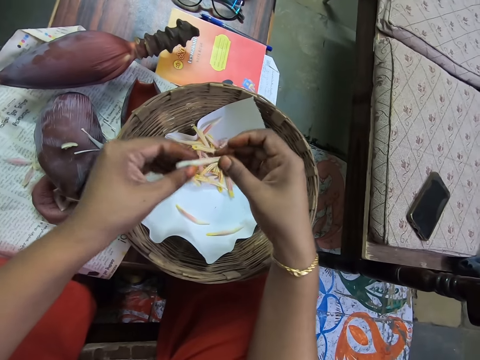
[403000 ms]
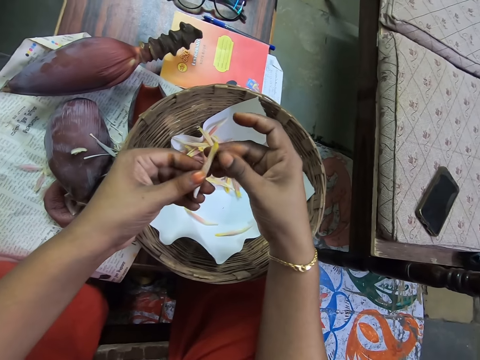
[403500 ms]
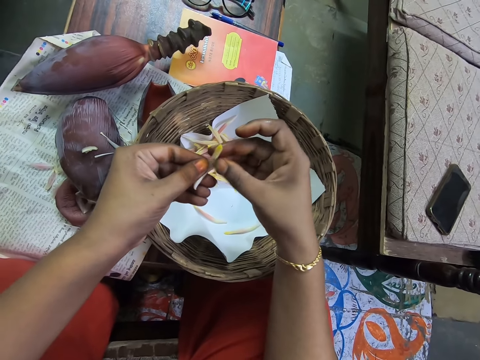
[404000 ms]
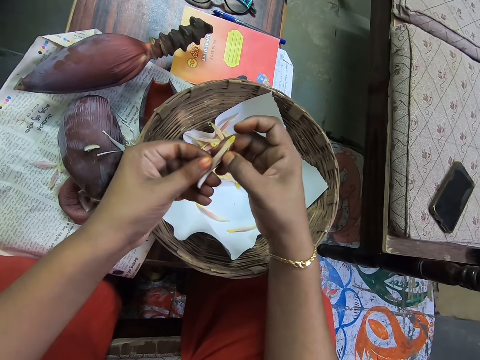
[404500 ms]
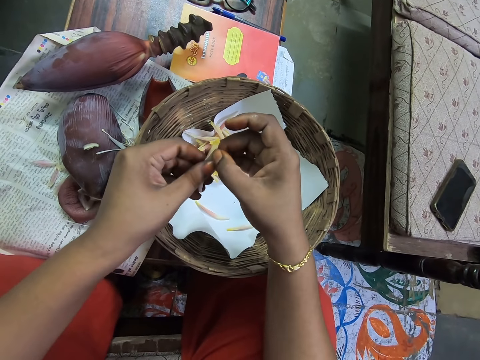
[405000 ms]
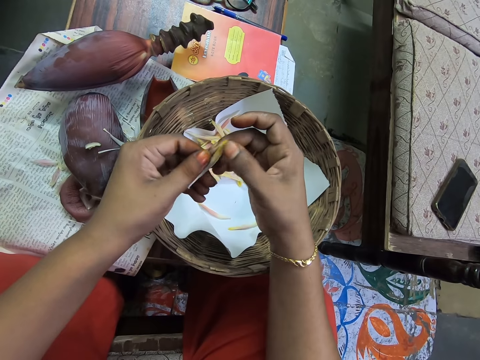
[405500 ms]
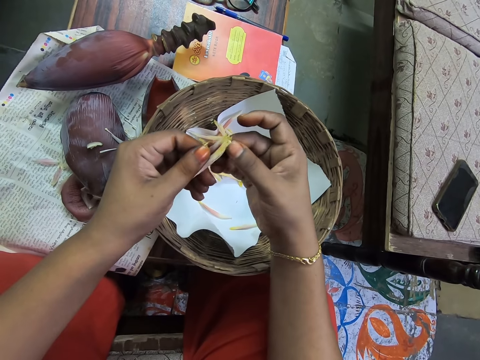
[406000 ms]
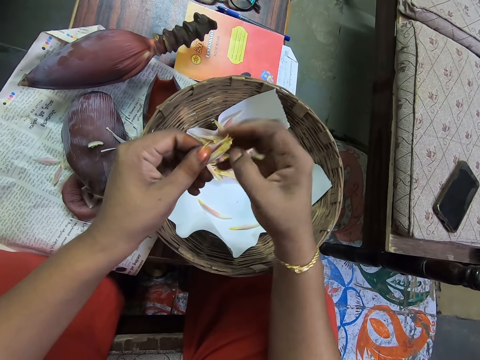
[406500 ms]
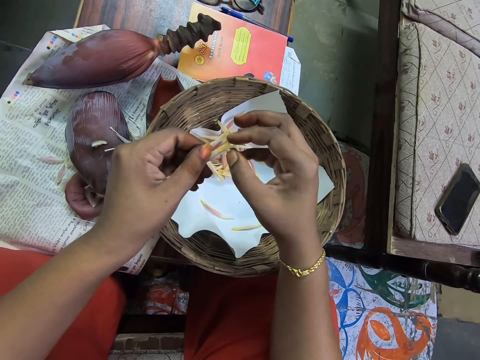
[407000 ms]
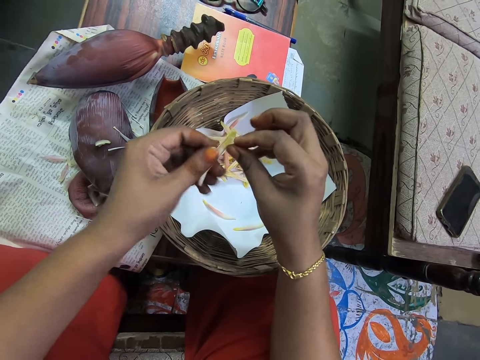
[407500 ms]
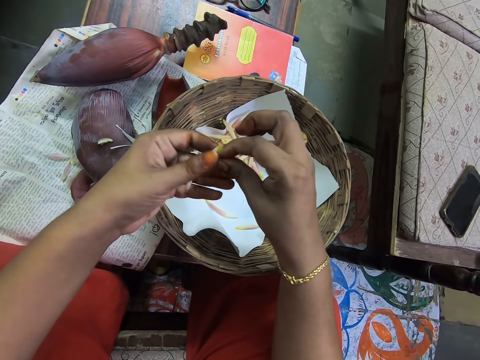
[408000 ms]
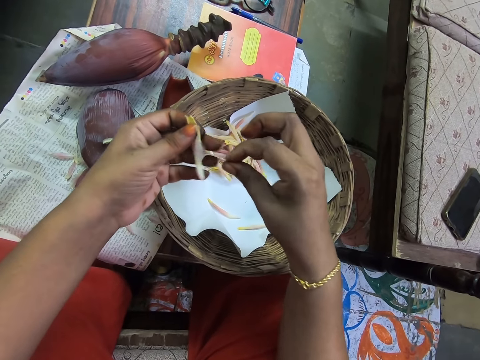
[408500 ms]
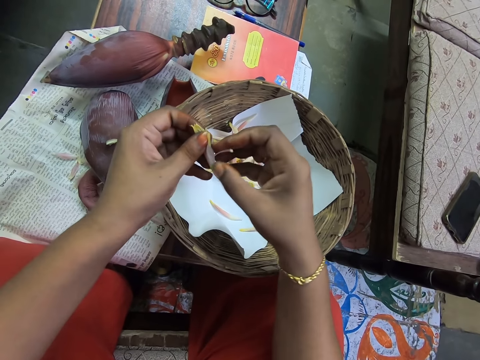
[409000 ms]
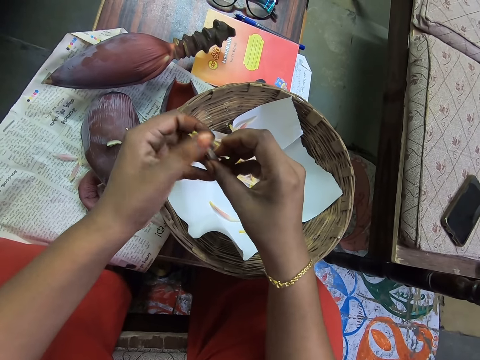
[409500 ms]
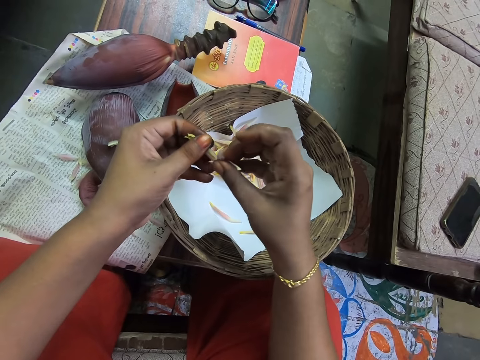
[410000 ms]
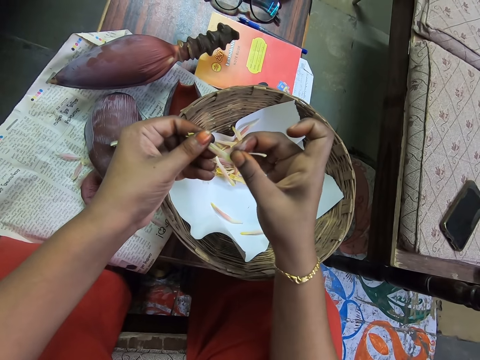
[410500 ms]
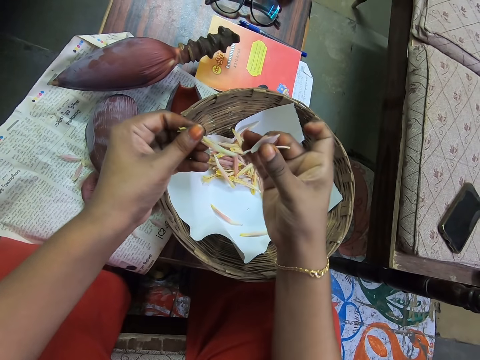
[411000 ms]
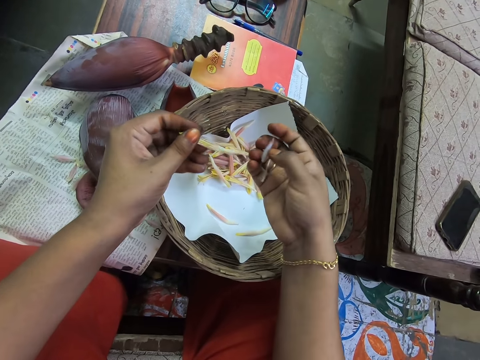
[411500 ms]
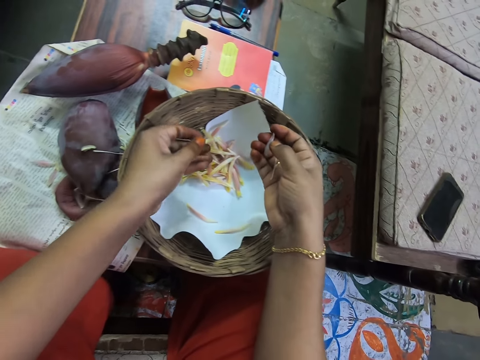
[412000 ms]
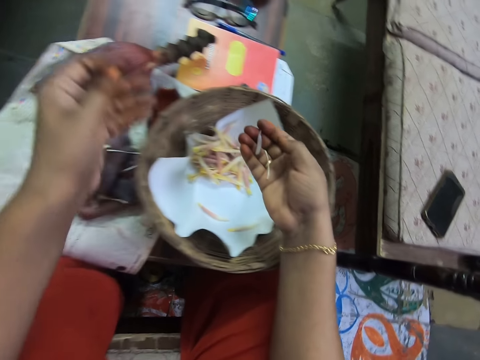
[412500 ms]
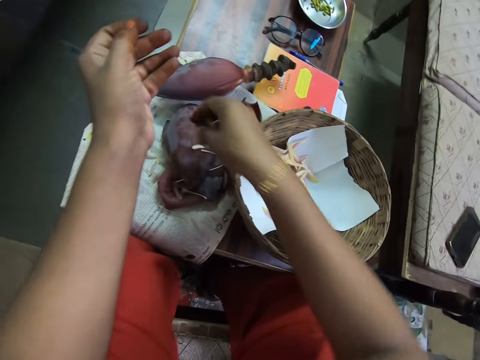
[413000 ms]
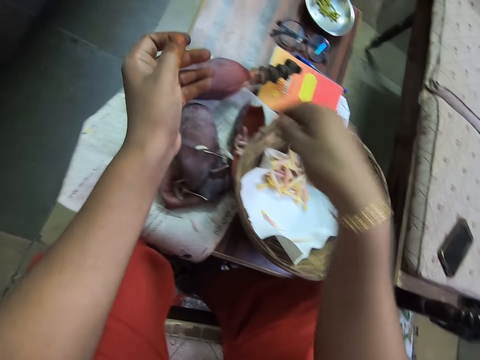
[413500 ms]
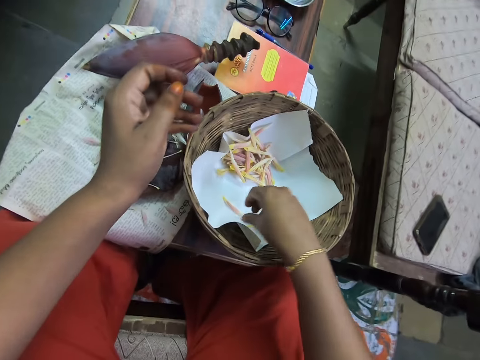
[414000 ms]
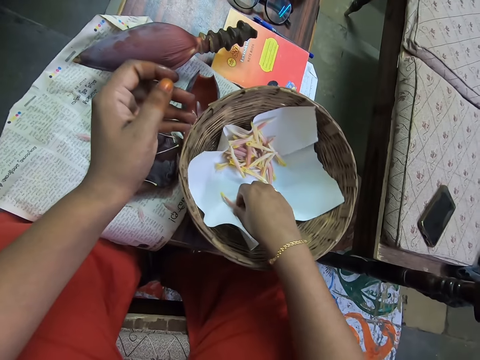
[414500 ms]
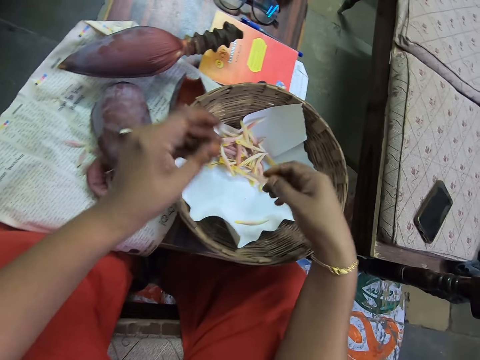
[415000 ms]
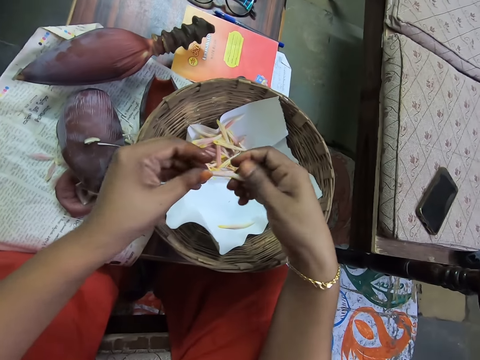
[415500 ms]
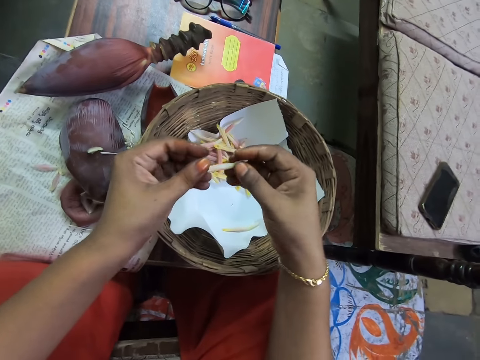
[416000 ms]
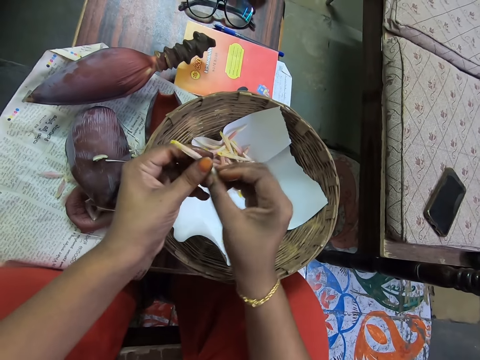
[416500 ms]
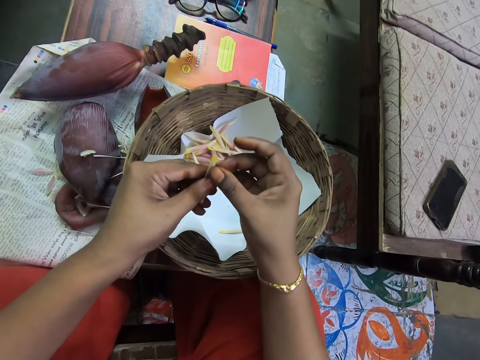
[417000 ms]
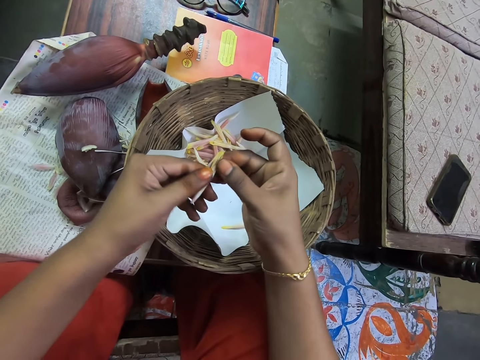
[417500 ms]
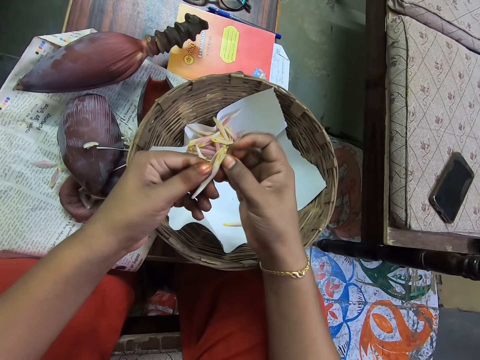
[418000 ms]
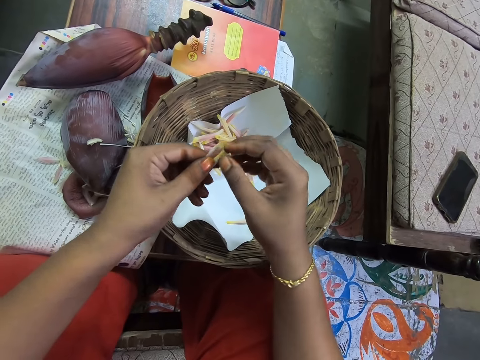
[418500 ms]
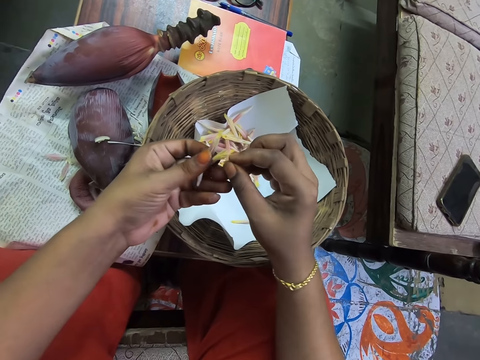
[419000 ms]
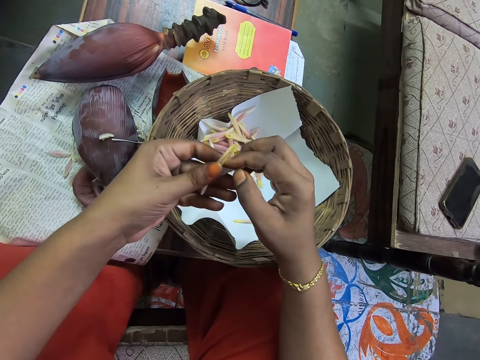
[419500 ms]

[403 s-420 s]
The camera wearer peels the banana flower. They pluck the stamen. They place the banana flower in the tray or basket. They place the stamen on the table. They pick the banana flower, peel the banana flower and hold the banana flower.

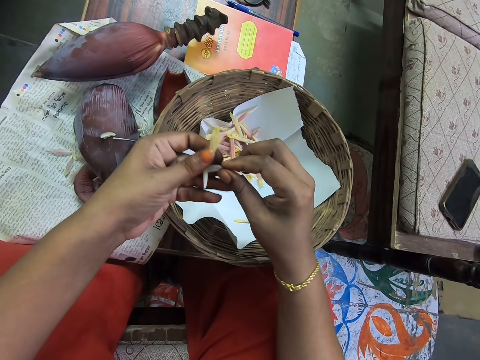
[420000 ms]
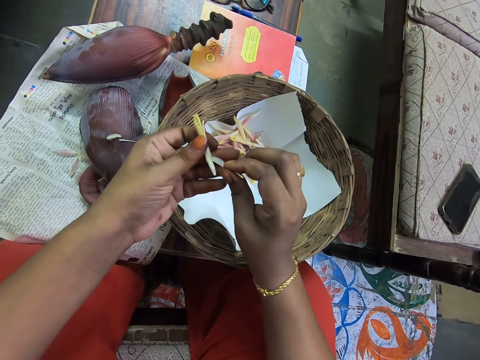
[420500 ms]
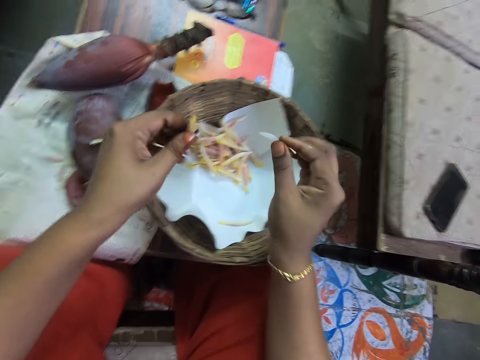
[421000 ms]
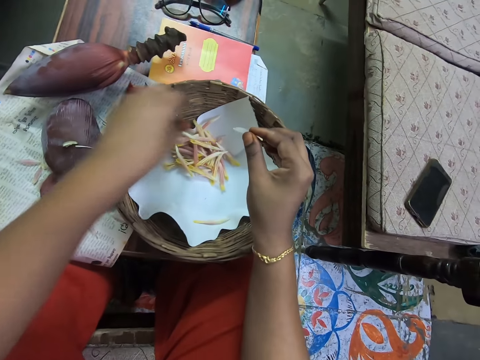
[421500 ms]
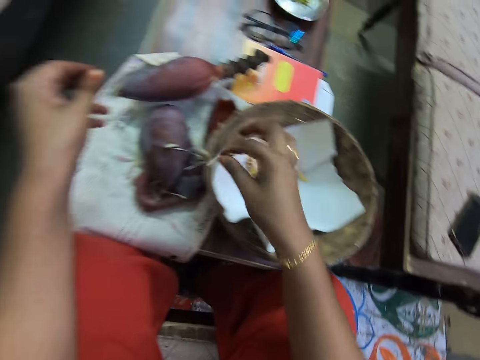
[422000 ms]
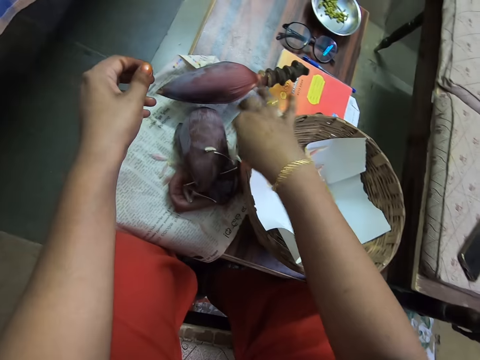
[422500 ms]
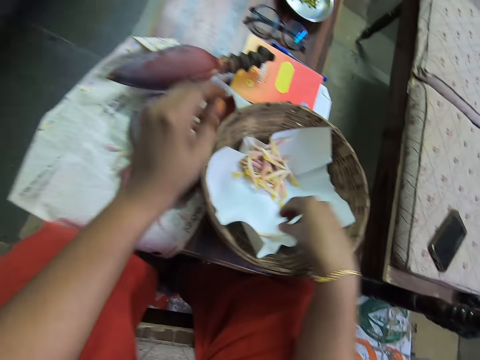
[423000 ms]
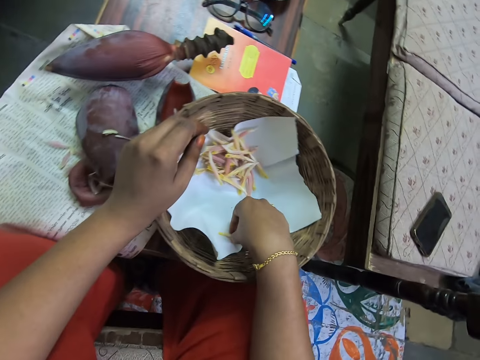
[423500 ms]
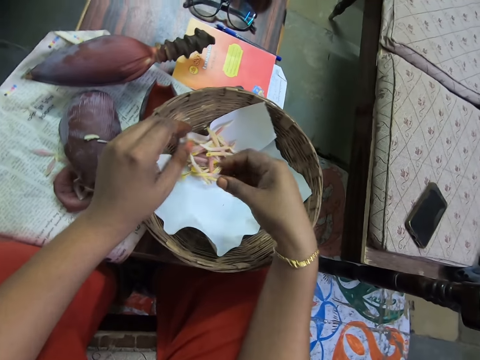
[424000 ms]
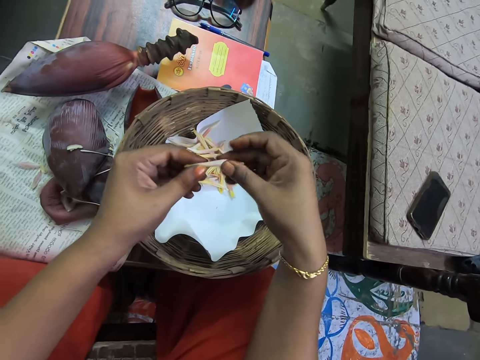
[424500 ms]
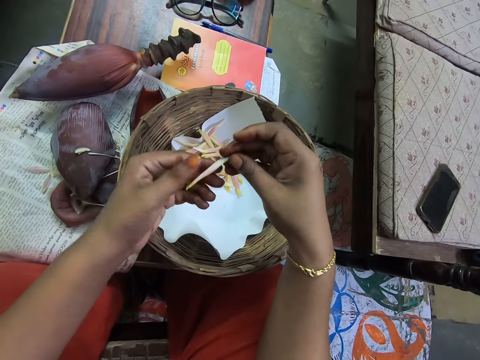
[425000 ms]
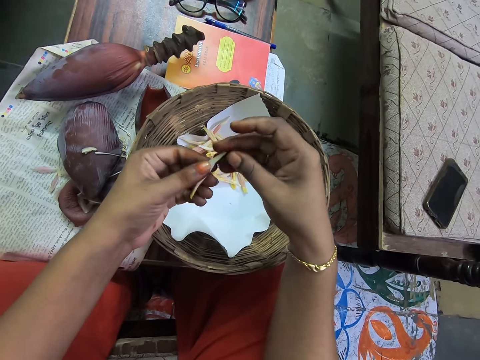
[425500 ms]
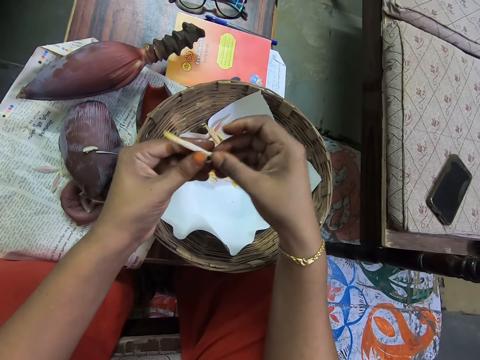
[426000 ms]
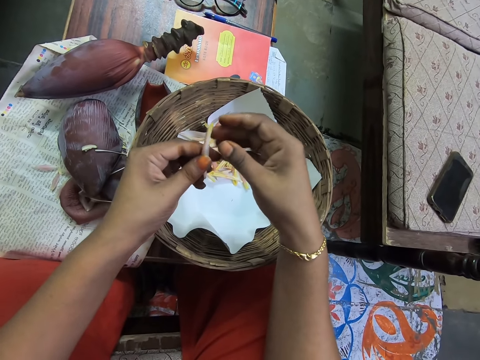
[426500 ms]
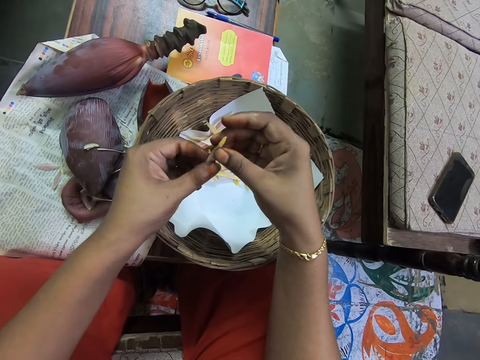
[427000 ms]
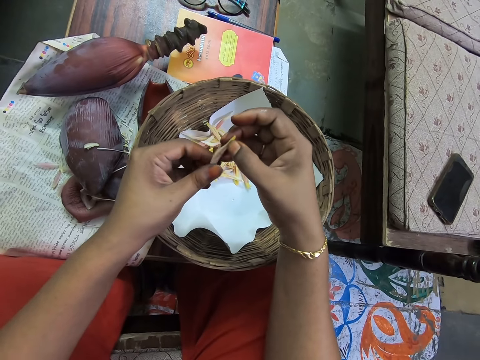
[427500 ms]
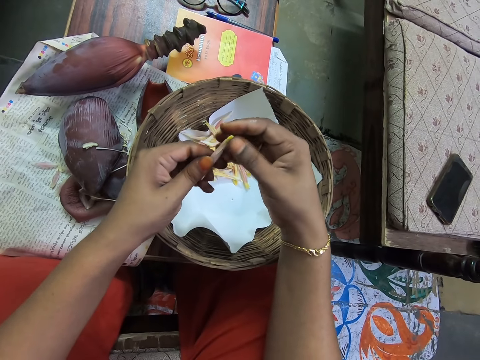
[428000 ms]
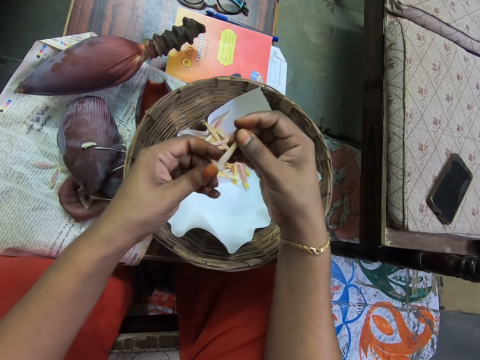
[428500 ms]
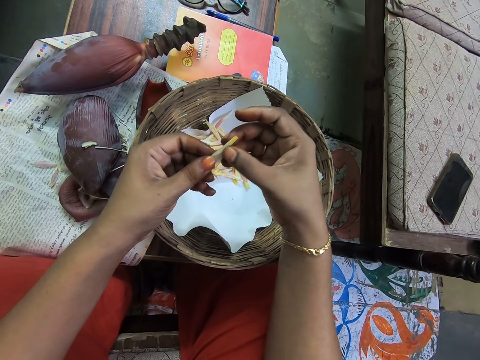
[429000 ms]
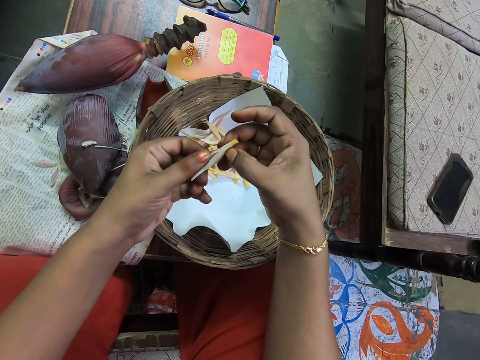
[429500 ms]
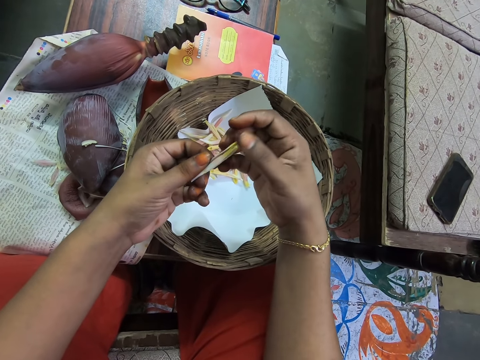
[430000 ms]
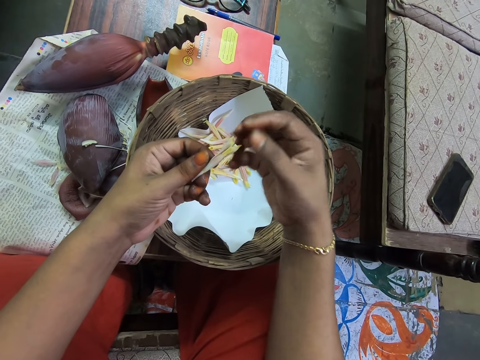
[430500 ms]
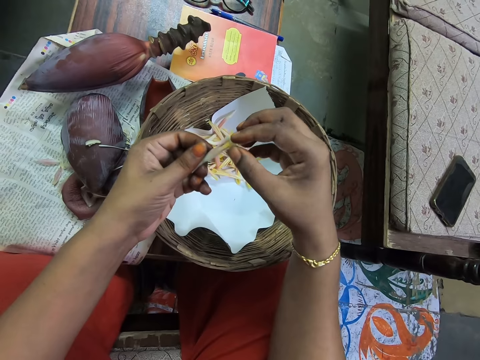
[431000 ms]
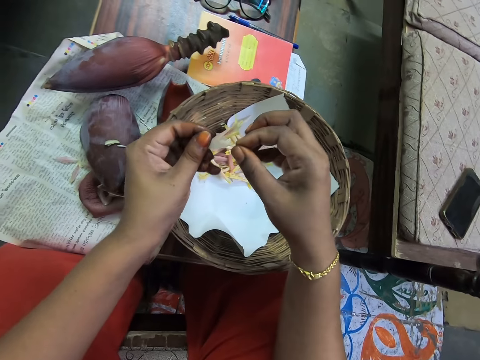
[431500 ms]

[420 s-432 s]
The camera wearer plucks the stamen. They place the banana flower in the tray or basket. They place the stamen on the table. They pick the banana flower, peel the banana flower and hold the banana flower.
